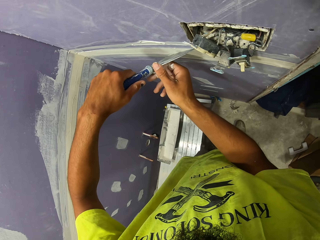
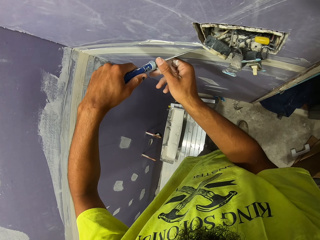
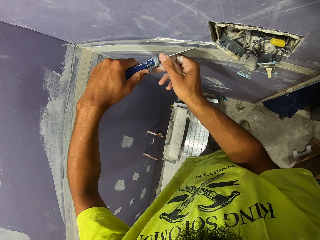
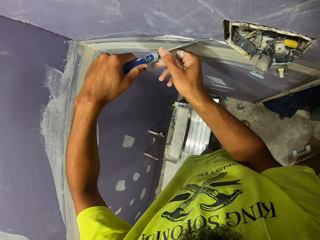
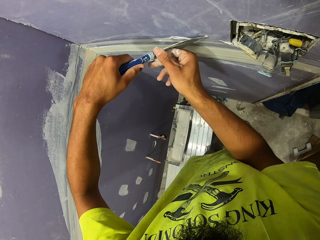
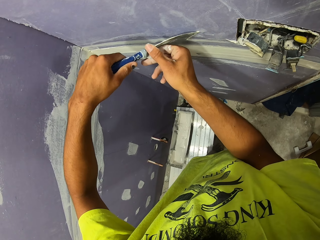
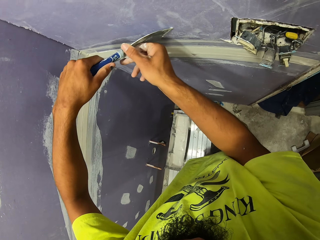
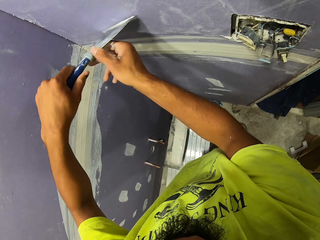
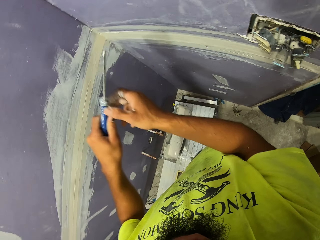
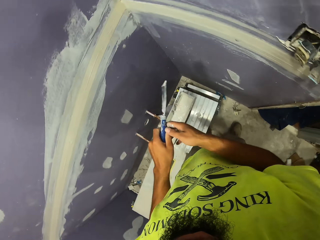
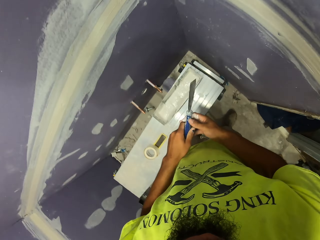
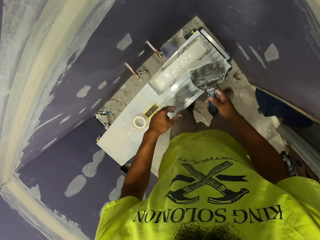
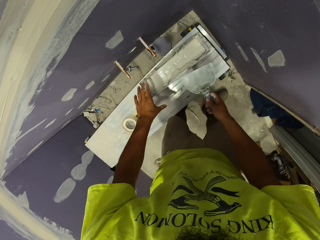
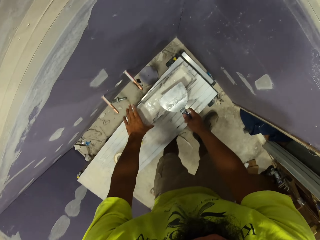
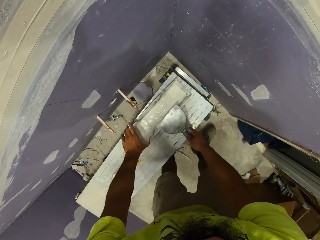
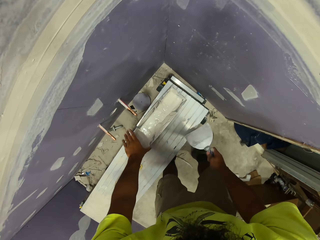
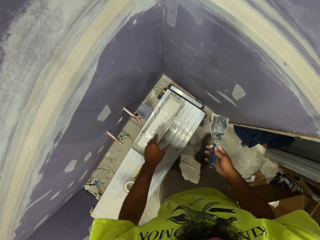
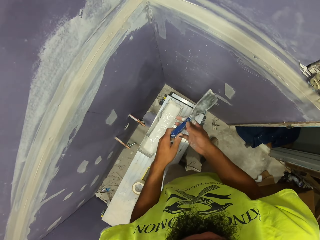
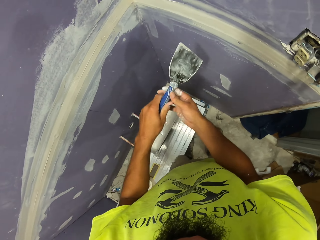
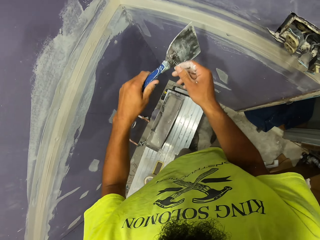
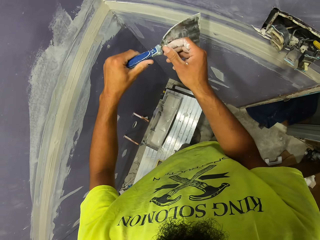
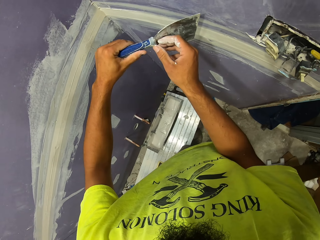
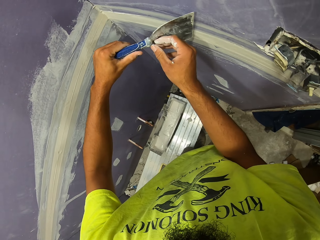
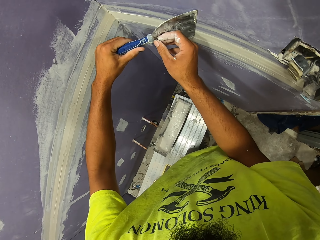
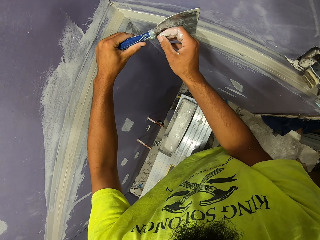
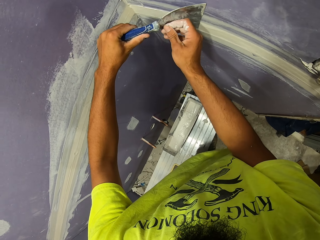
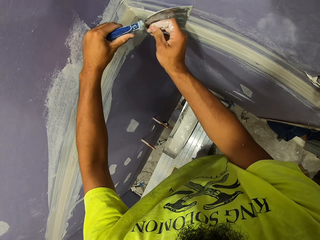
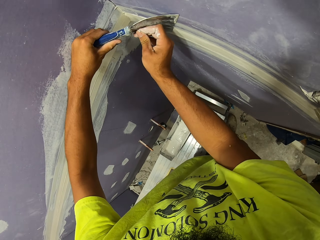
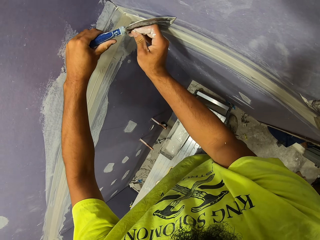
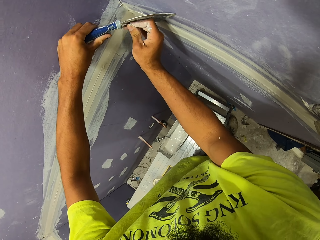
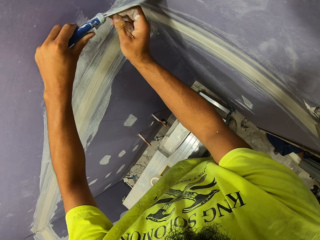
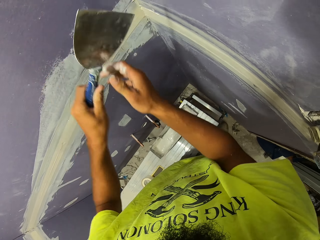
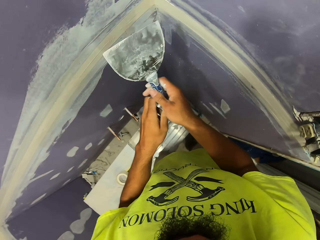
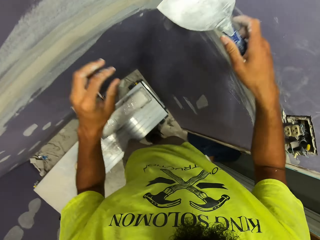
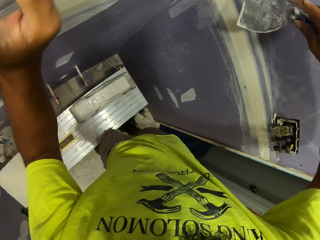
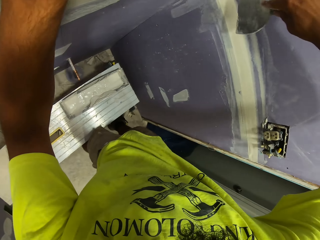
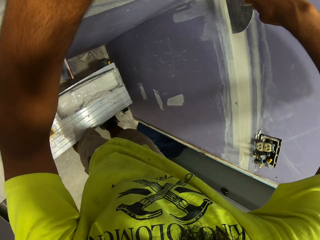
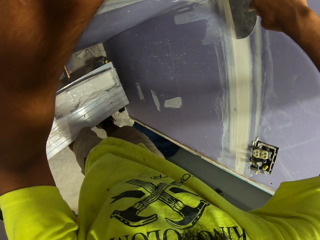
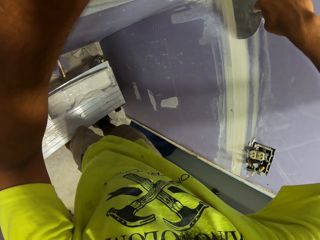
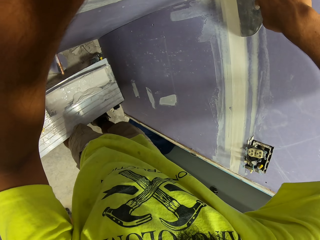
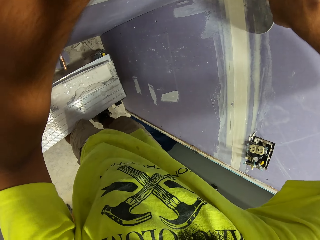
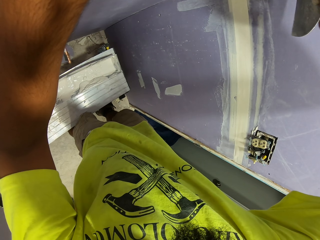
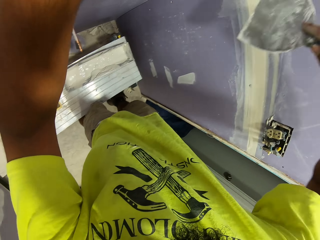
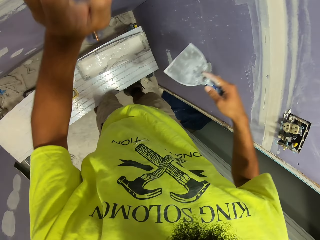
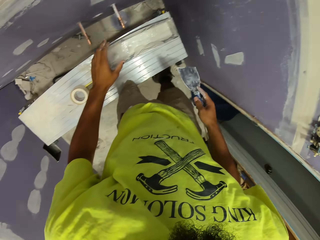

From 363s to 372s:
The camera wearer scrapes off paint from the wall. They wipe filler on the wall. They scrape off paint from the paint scraper. They wipe something. They scrape off paint from the wall. They wipe filler on the wall.

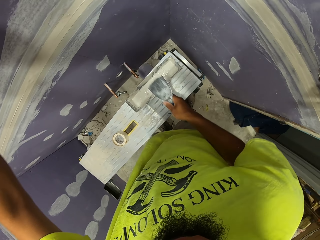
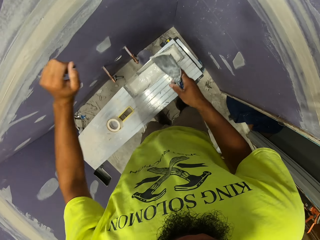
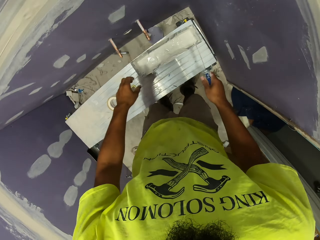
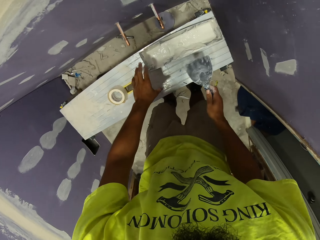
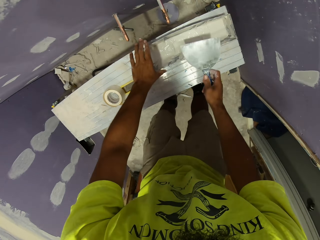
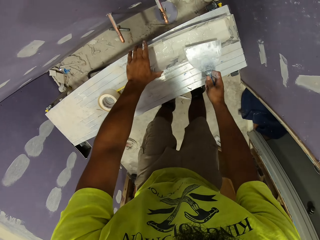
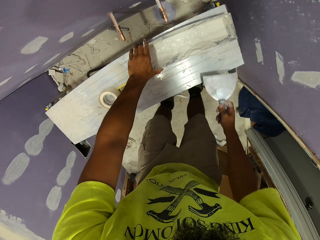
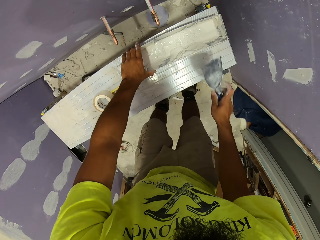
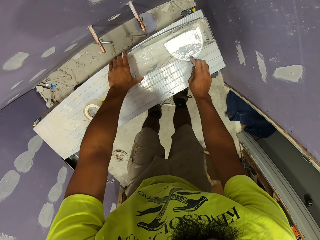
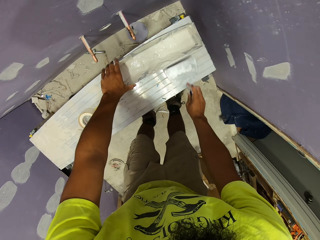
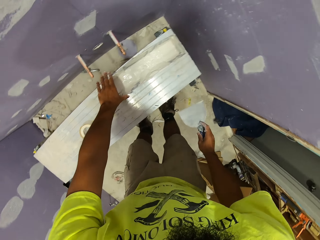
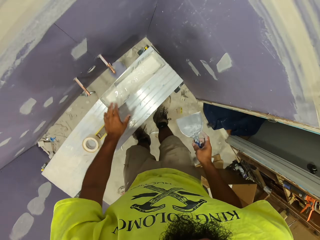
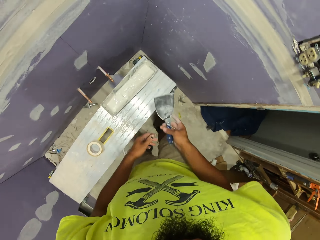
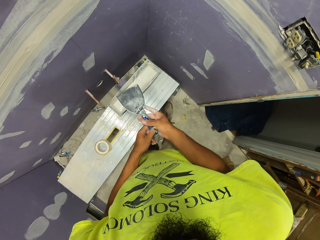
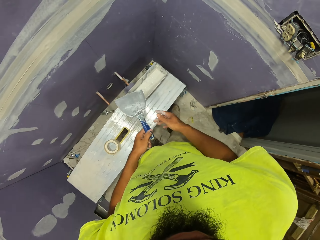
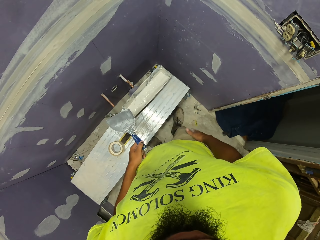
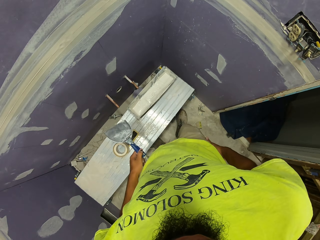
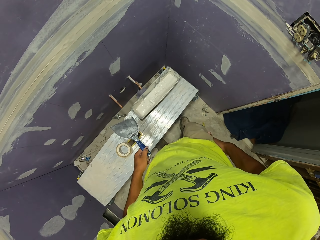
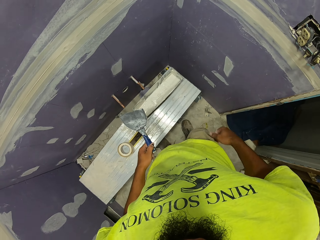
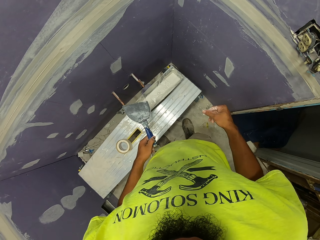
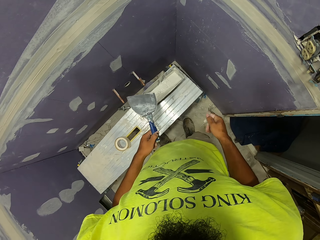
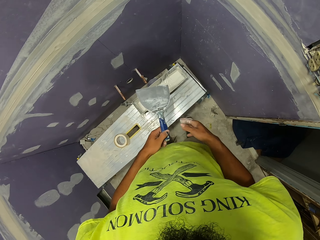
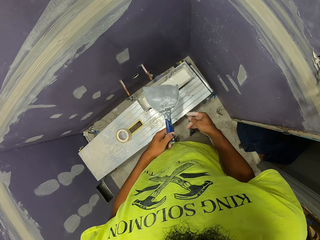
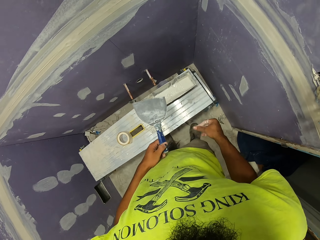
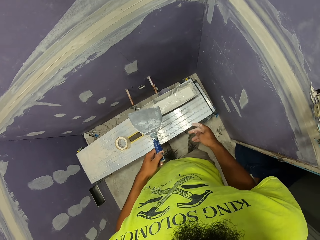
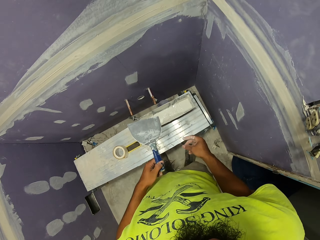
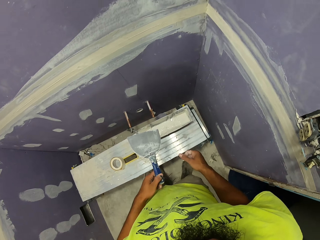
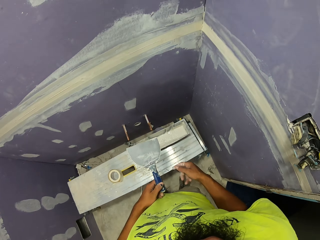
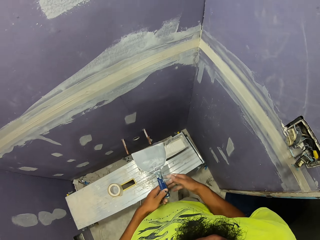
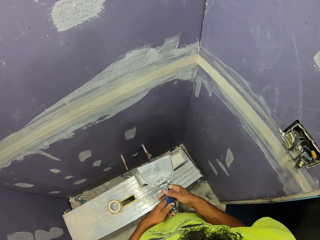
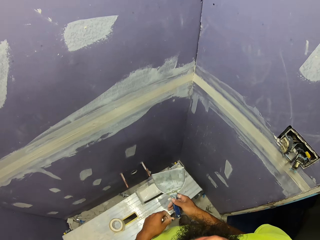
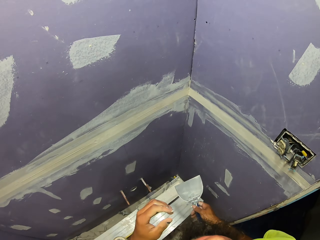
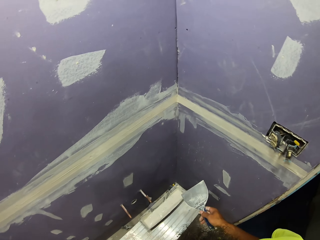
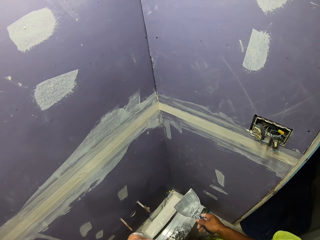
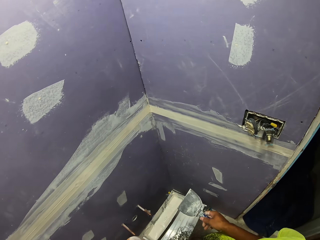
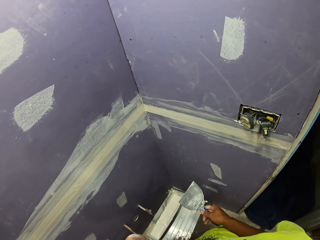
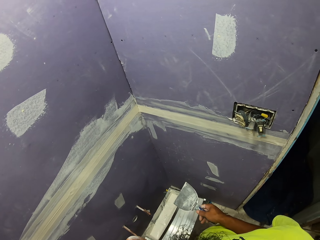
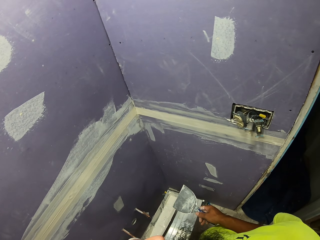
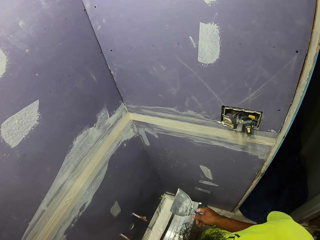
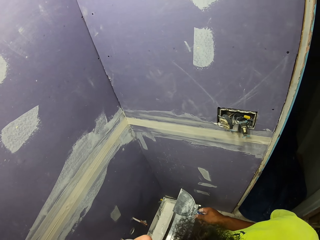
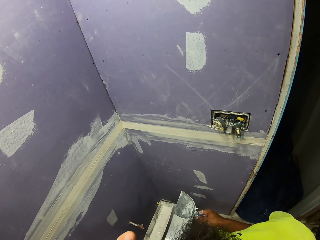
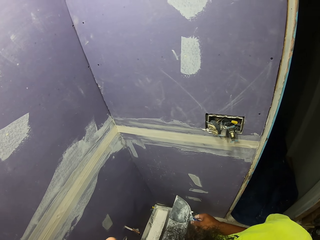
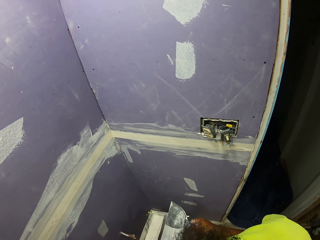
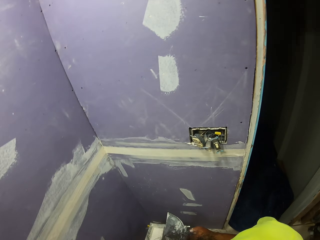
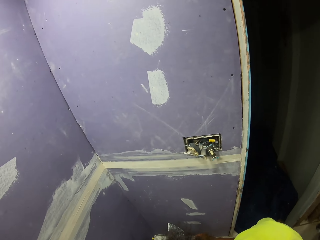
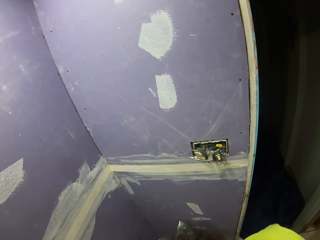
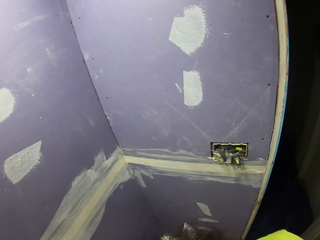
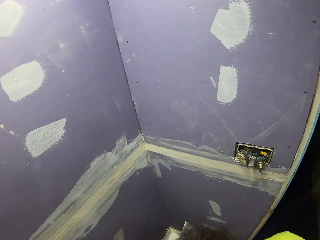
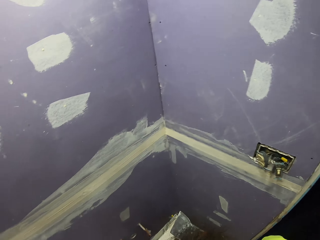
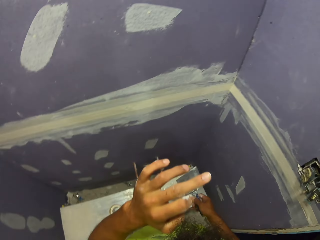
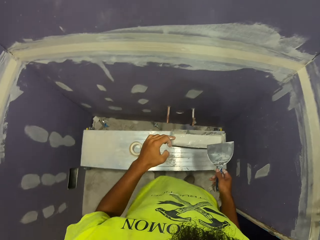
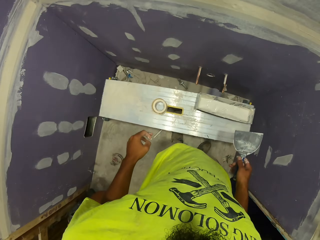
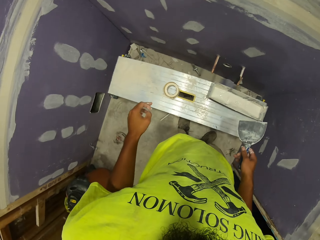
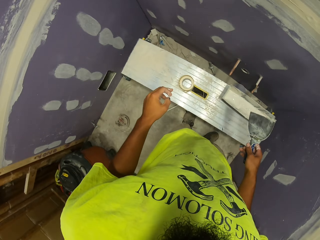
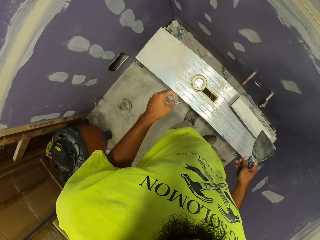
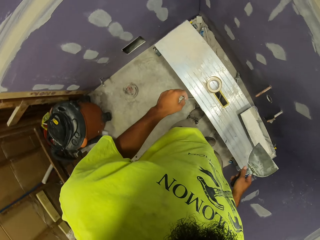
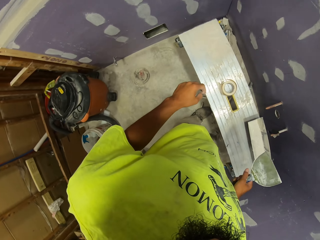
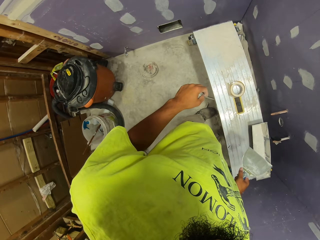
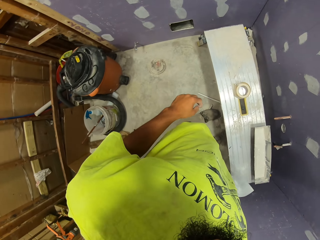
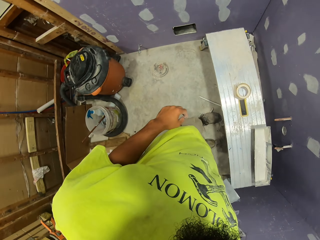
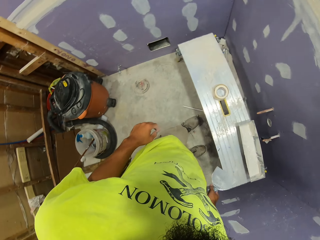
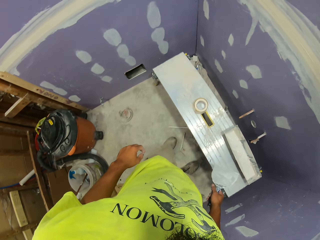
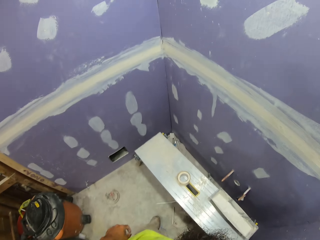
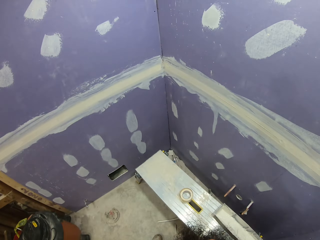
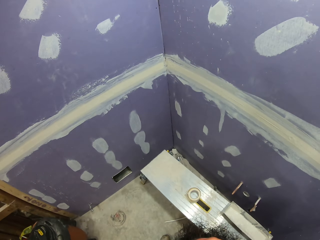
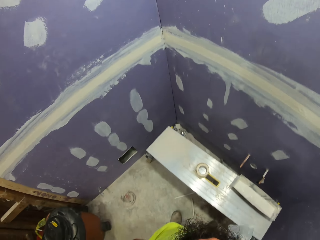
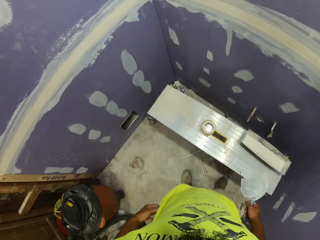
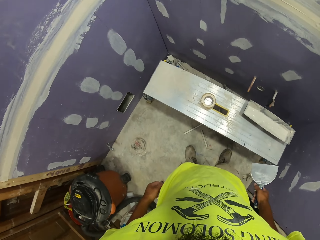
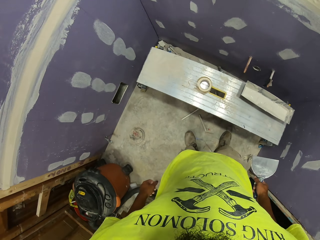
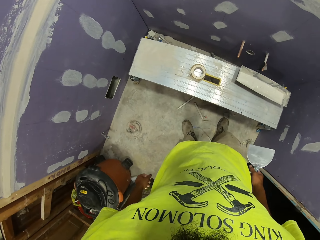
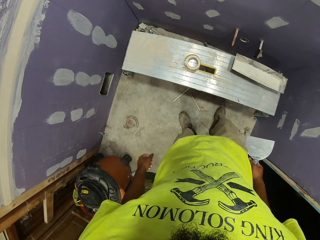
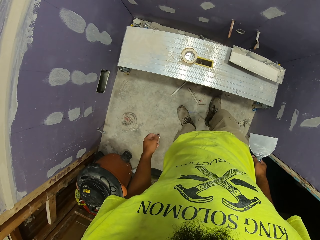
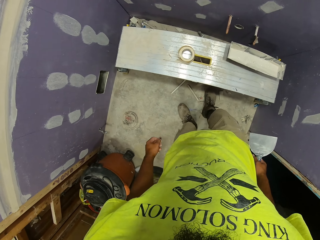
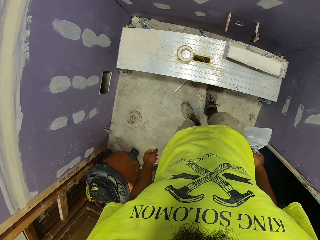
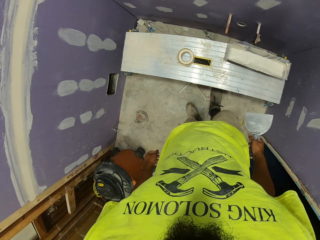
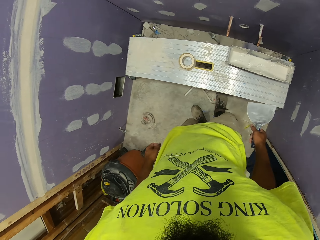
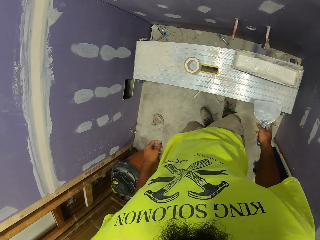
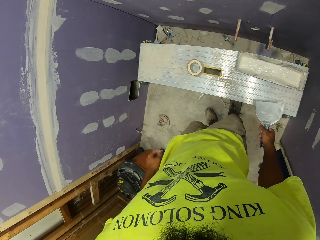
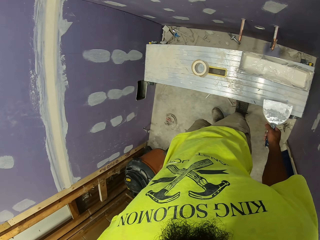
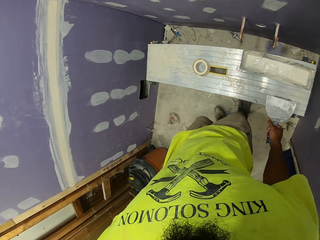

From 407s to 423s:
The camera wearer scrapes off paint from the paint scraper. They wipe something. They check the wall. They shake their hand. They look around.
